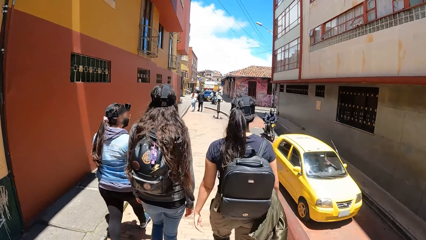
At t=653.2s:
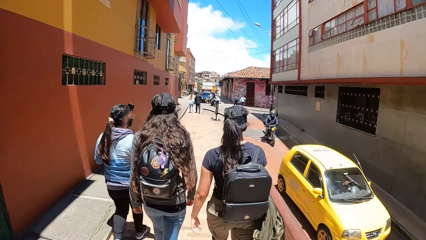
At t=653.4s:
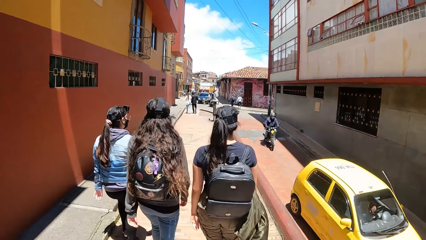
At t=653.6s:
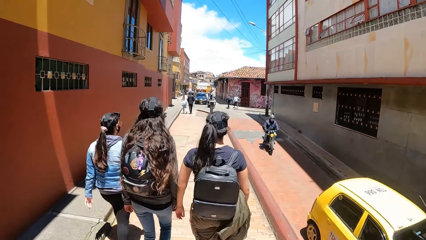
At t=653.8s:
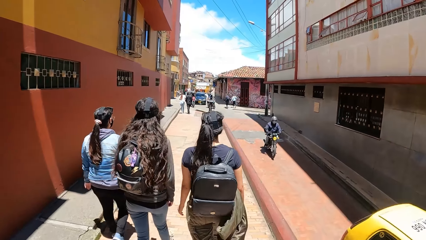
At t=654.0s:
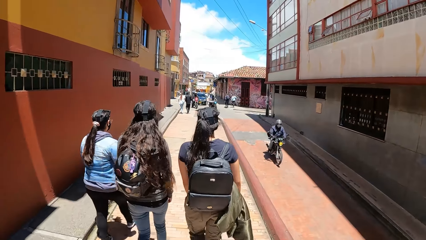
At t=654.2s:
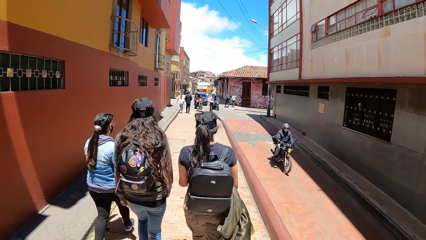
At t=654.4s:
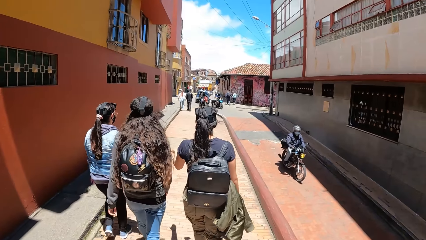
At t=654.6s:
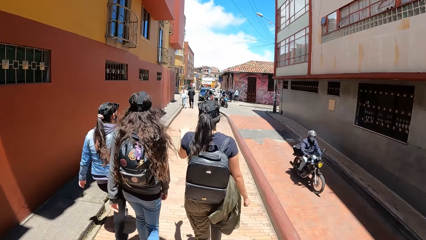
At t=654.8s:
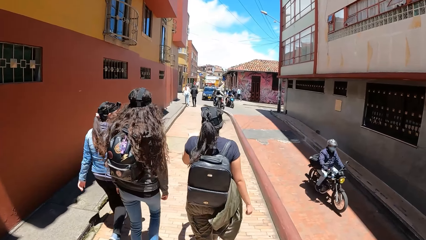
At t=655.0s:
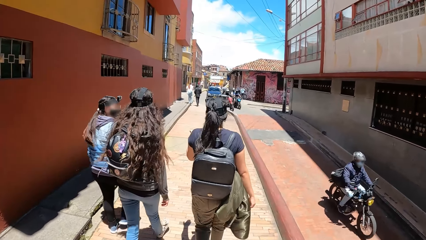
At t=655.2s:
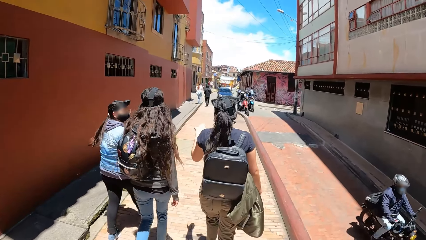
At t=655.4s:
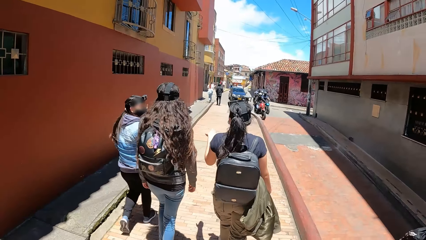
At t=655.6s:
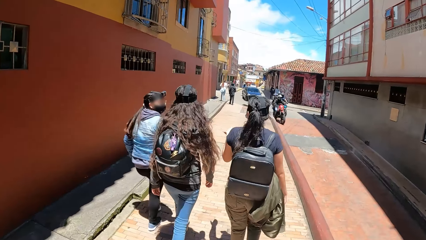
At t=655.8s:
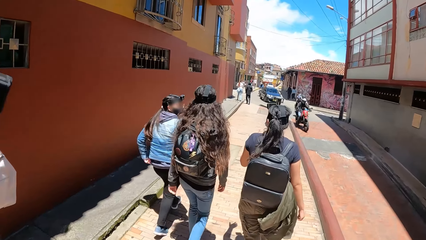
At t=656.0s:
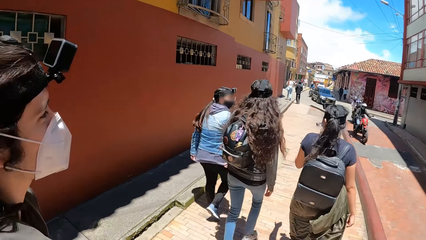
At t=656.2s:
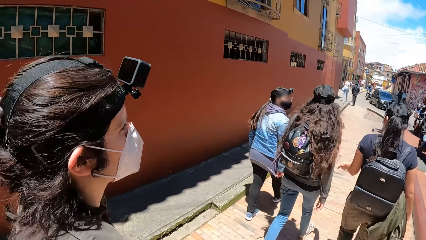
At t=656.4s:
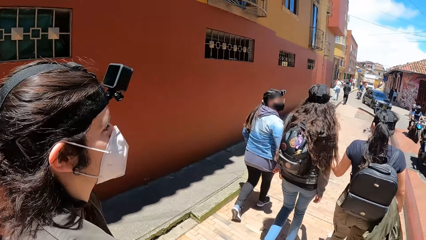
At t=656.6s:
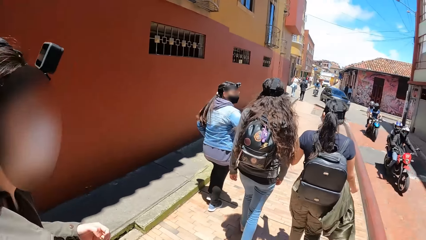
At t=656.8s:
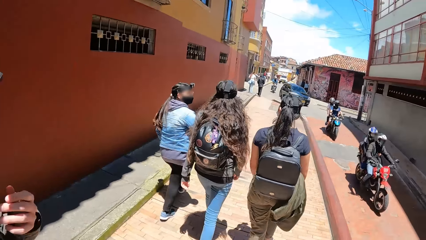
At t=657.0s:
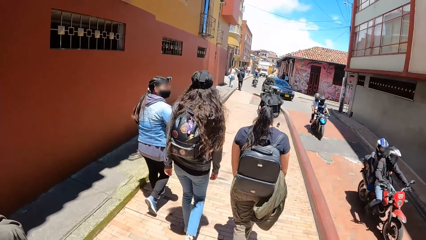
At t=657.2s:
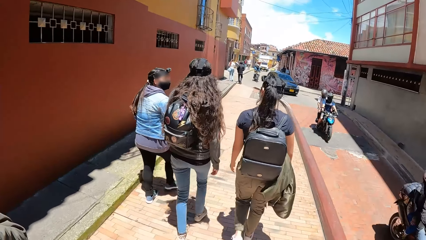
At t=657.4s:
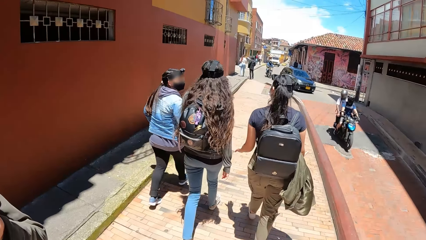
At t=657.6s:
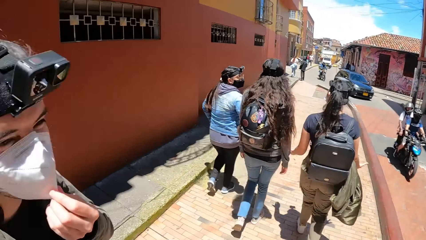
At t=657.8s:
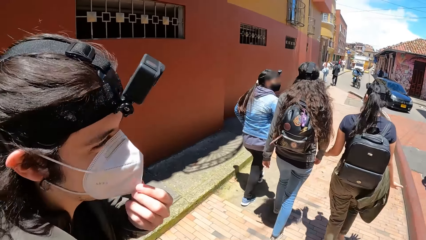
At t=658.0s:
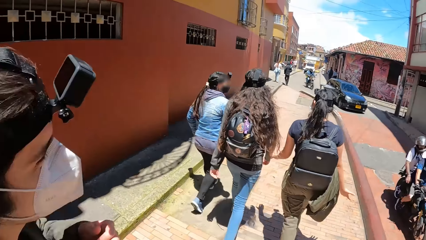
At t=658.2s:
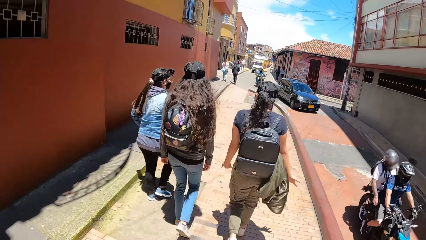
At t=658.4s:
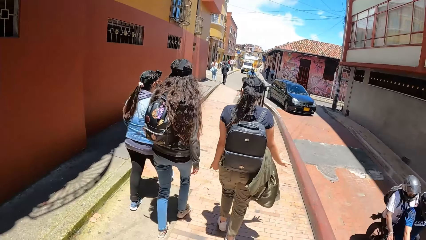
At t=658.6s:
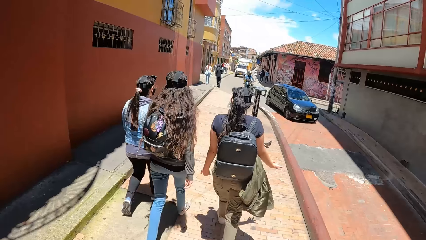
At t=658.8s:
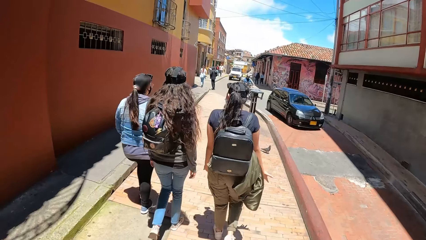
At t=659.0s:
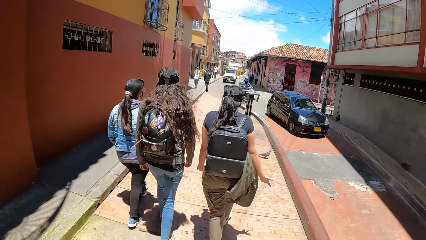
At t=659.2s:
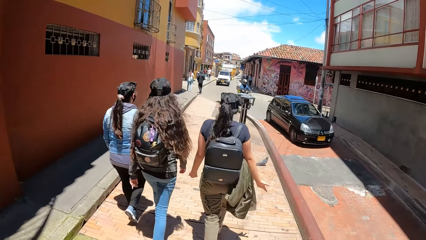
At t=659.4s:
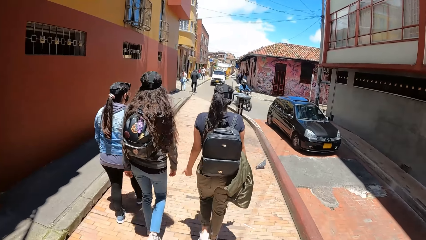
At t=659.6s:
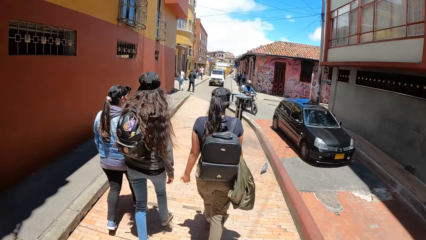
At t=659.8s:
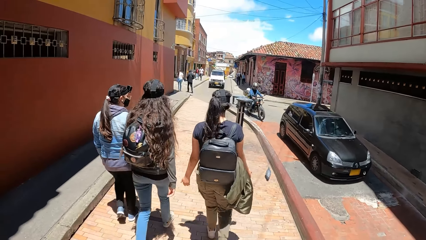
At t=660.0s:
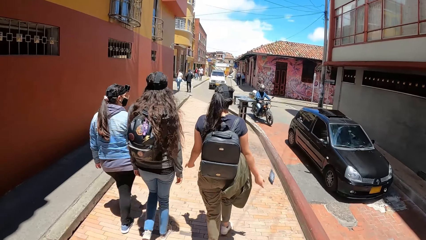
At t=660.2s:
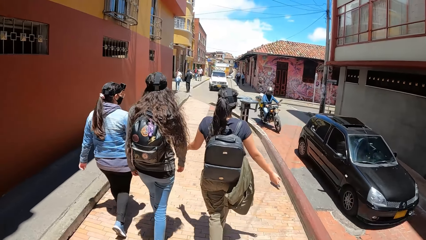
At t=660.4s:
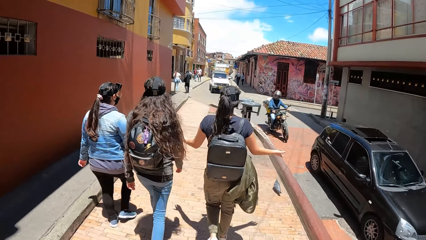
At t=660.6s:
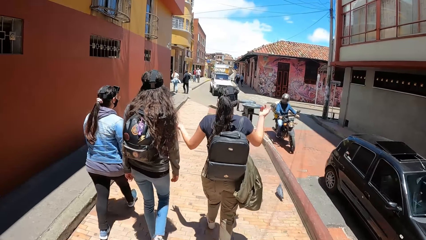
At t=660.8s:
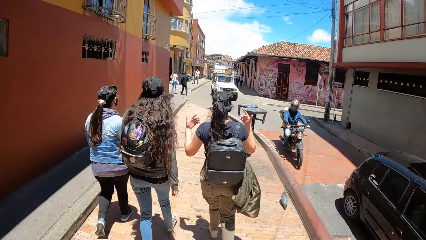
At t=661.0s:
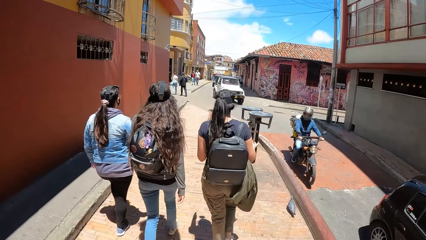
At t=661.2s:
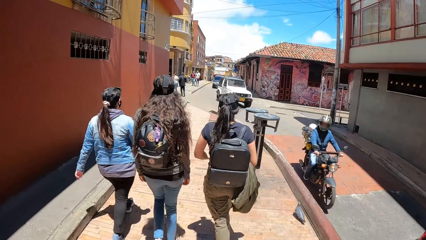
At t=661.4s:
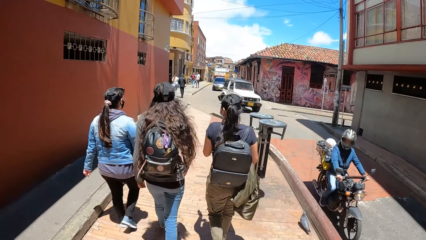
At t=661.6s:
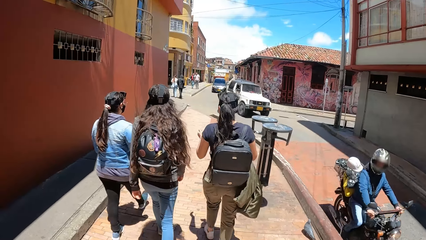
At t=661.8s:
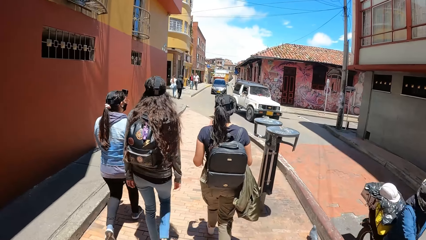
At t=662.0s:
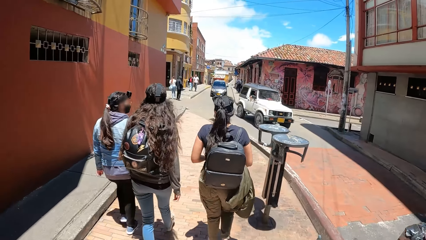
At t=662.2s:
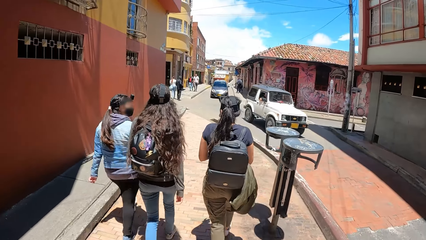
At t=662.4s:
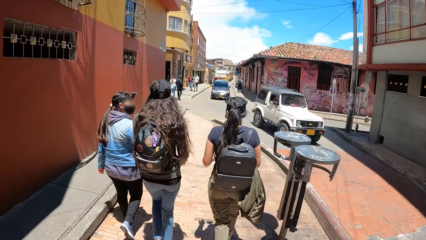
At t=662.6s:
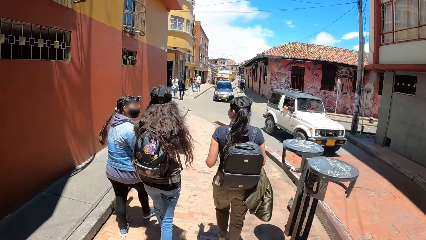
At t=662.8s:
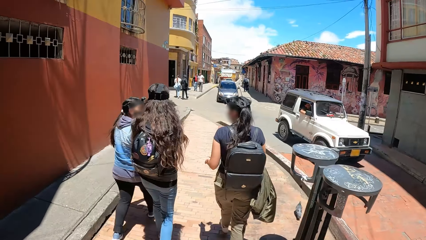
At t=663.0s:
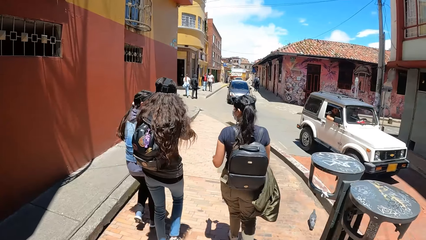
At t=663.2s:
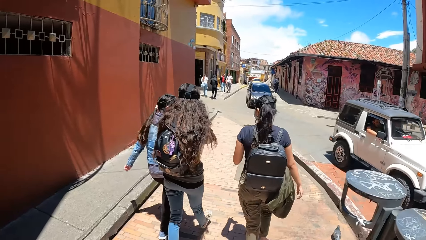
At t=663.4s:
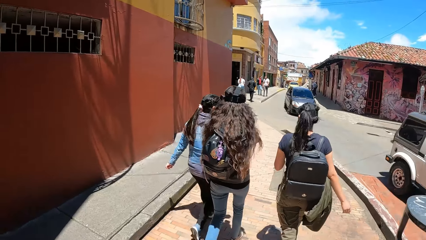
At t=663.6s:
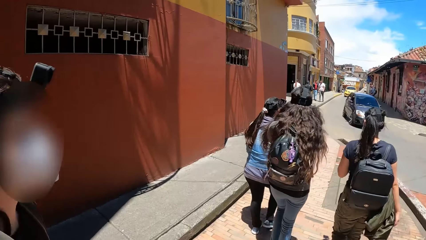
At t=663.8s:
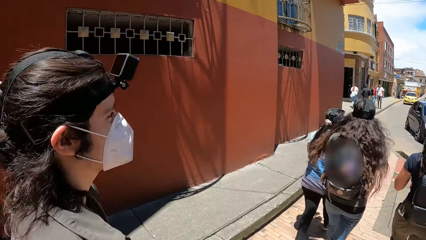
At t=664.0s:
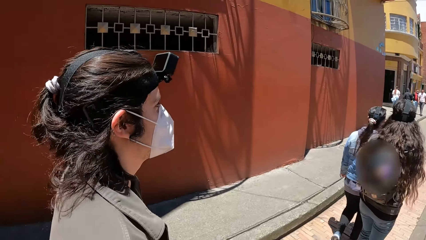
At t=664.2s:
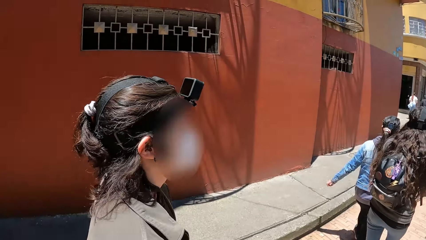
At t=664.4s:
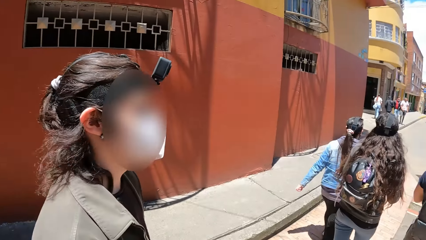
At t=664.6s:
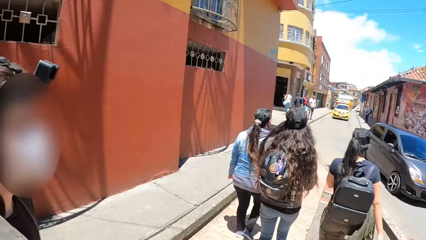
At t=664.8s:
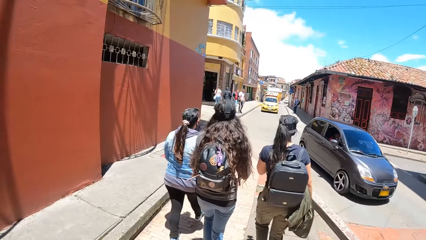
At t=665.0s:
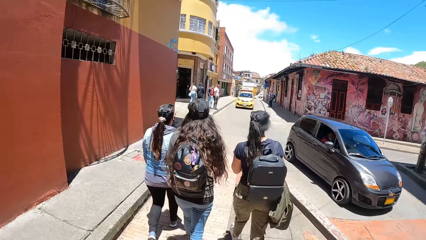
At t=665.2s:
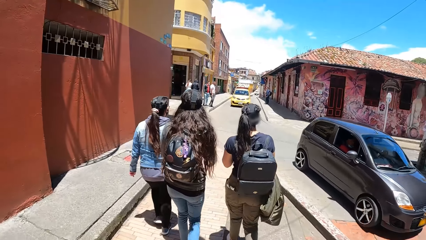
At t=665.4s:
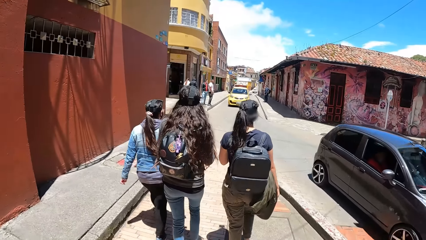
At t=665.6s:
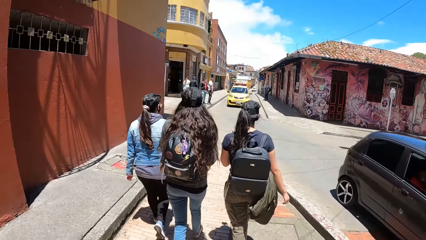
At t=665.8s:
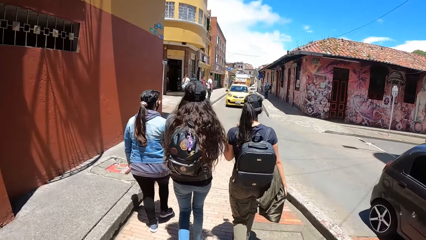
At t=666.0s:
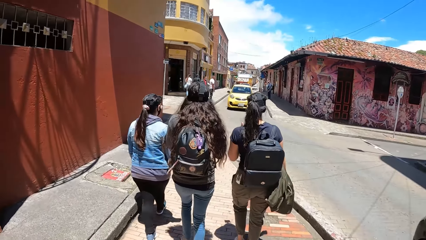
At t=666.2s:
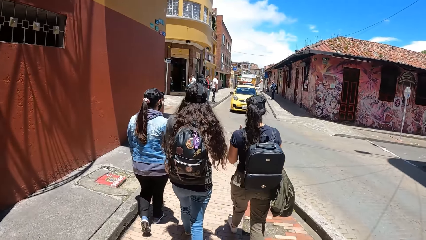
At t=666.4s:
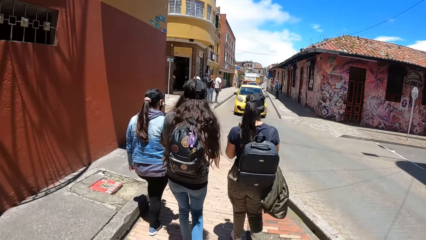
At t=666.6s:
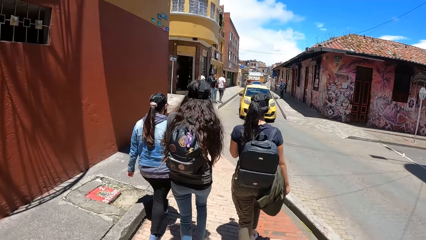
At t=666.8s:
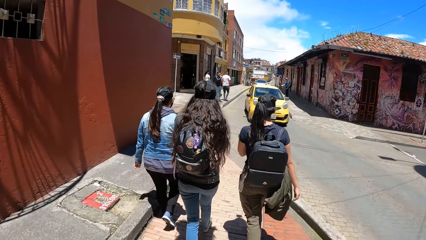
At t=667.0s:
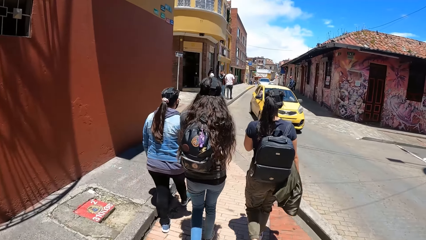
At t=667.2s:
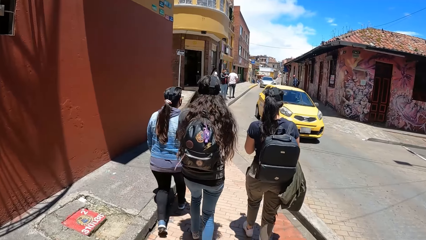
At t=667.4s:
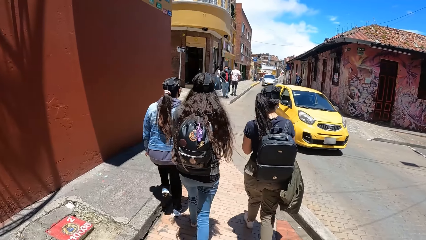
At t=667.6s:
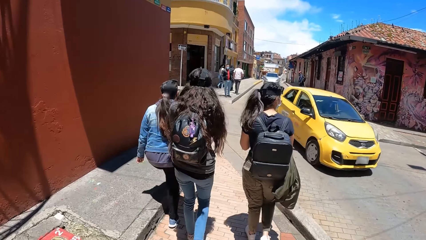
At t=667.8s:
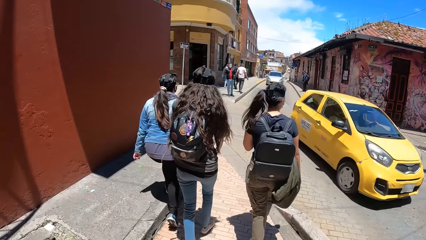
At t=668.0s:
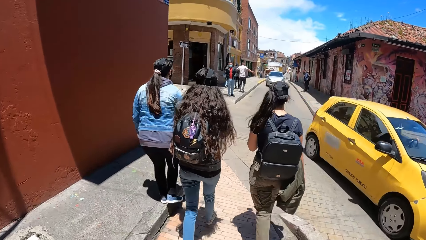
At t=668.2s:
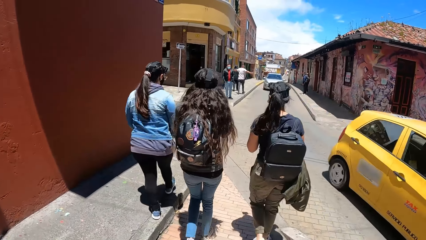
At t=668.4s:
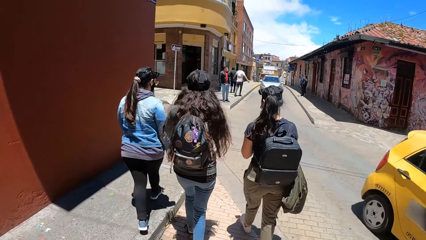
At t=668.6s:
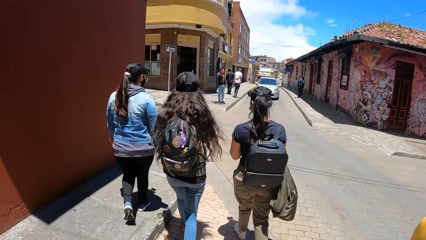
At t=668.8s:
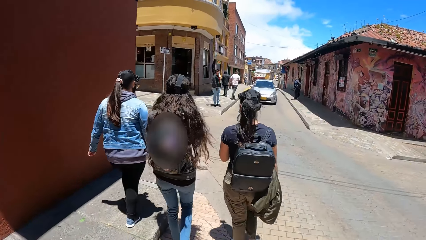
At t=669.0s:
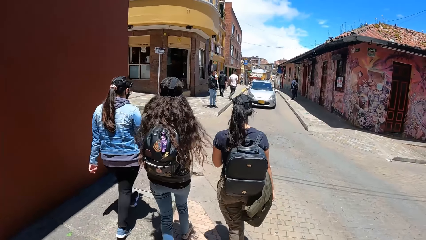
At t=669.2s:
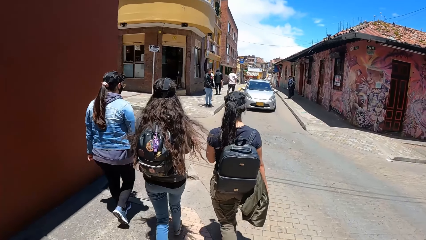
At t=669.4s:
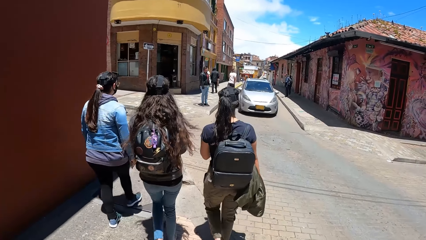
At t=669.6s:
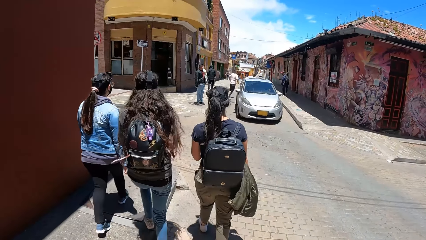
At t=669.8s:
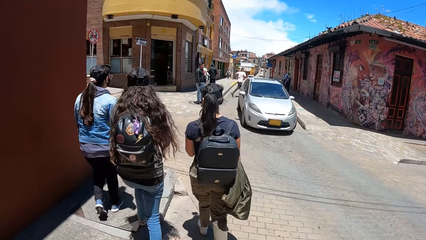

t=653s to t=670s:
A yellow car drives past the camera wearer. A black motorcycle drives past the camera wearer. A red motorcycle drives past the camera wearer. A black motorcycle drives past the camera wearer. The camera wearer talks to a man. A black car drives past the camera wearer. A black motorcycle drives past the camera wearer. A white car drives past the camera wearer. A grey car drives past the camera wearer. A yellow car drives past the camera wearer.
